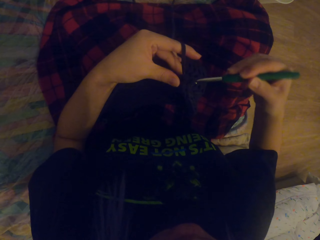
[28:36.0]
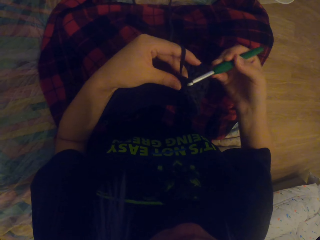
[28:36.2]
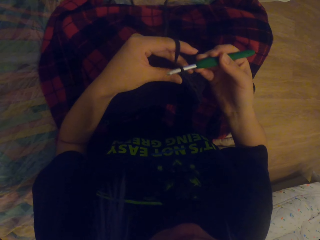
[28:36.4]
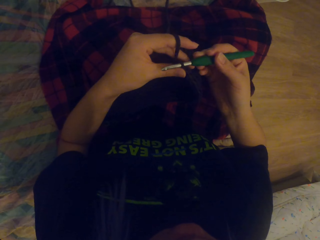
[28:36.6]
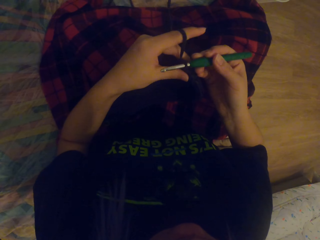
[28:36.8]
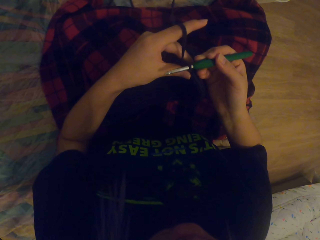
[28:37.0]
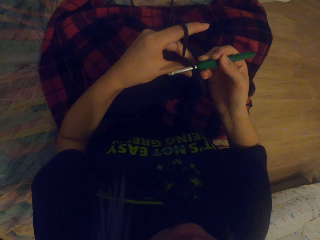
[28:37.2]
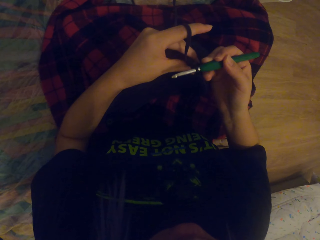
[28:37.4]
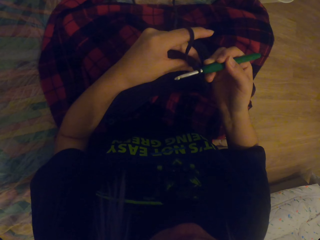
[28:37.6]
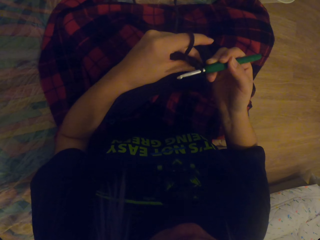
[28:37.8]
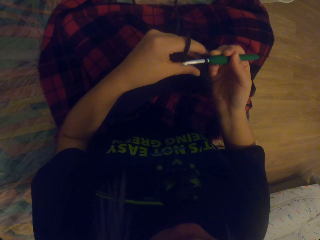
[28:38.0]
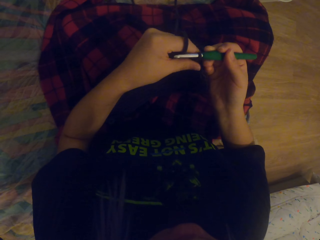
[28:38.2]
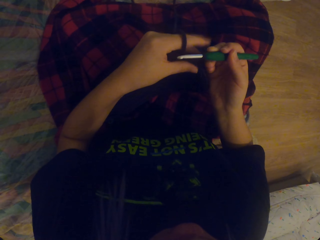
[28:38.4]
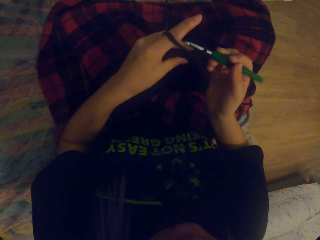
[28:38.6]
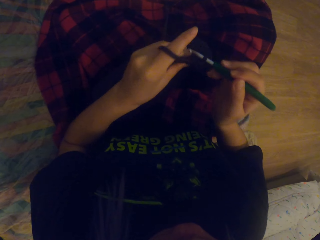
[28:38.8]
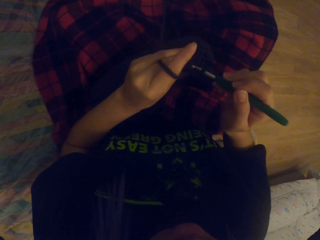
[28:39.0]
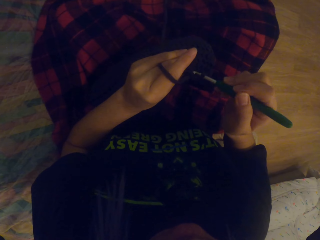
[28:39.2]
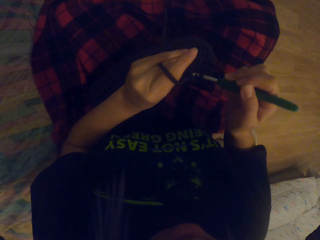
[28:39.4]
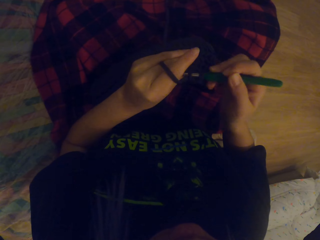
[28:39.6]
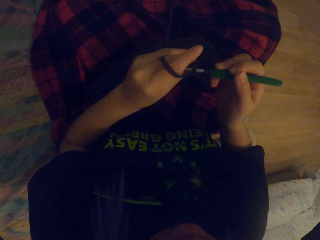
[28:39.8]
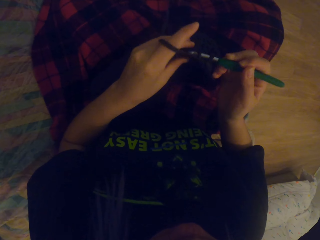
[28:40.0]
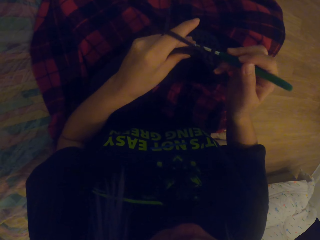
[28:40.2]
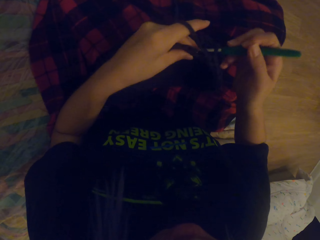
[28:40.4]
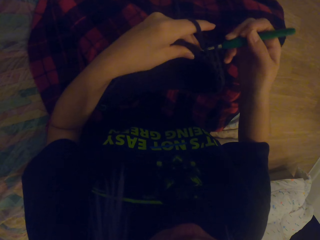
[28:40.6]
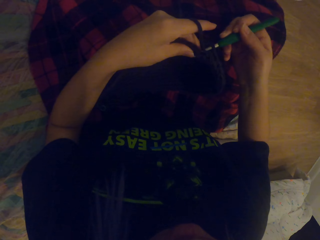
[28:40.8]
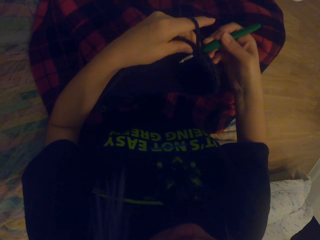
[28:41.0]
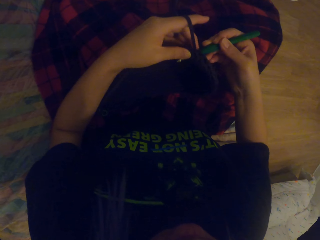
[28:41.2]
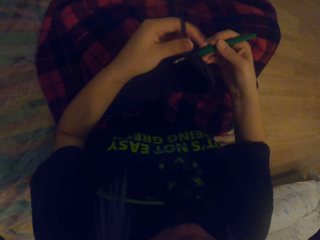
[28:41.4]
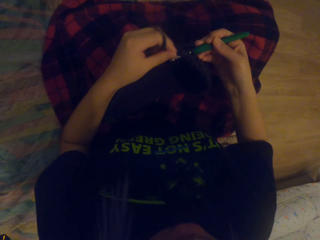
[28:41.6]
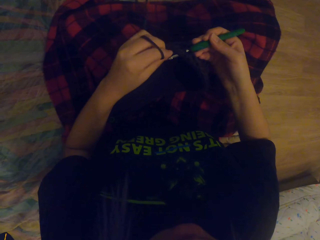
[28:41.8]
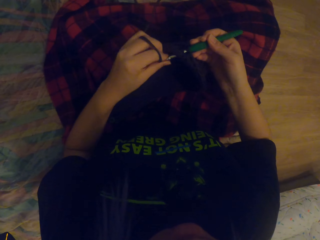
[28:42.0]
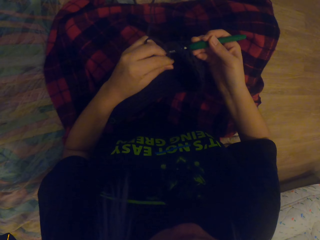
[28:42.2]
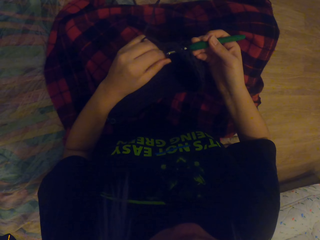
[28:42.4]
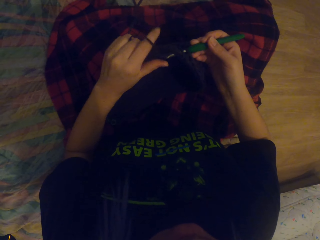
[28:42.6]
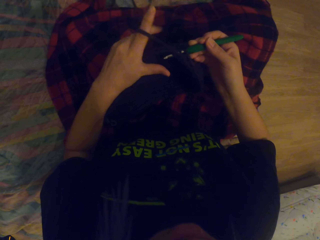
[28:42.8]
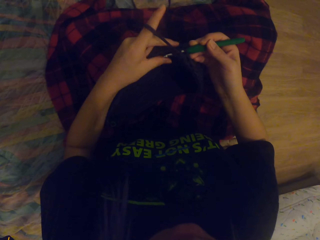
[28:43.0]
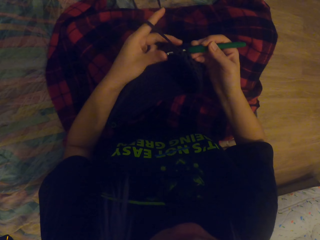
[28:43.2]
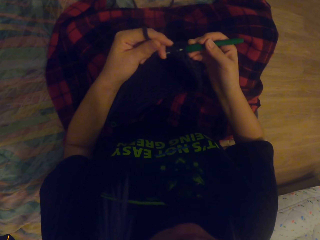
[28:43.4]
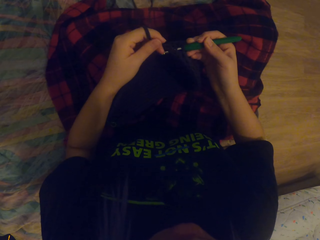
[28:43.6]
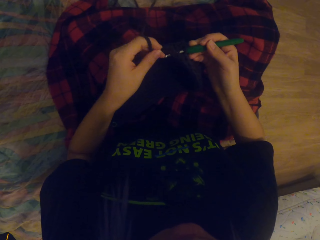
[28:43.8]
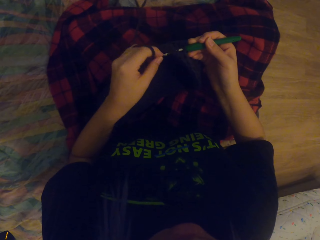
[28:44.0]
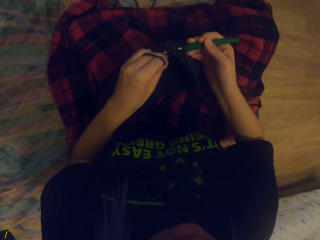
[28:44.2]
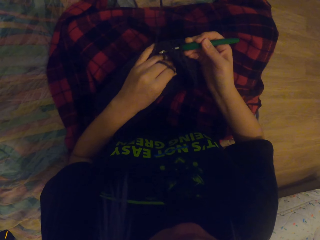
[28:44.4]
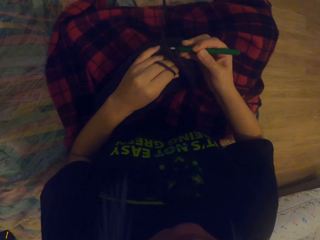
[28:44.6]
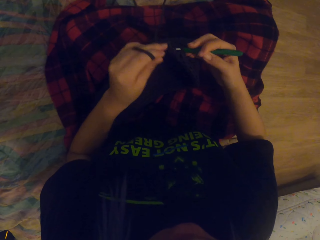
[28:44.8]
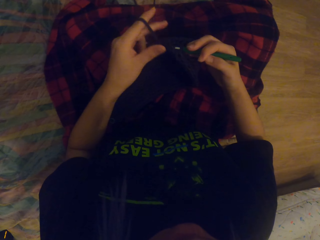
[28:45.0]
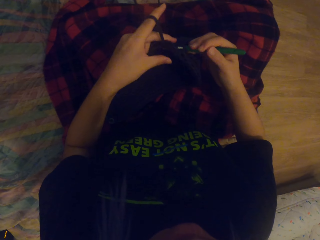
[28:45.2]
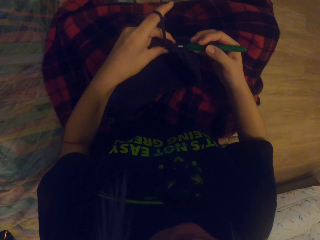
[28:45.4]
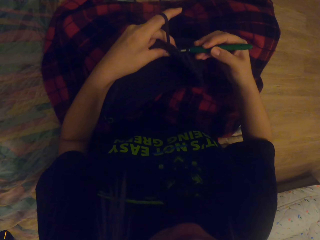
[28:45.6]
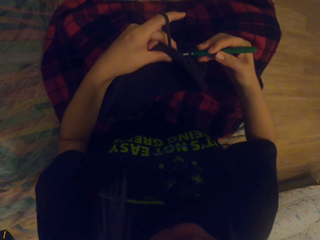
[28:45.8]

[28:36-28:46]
The camera wearer pulls up the thread. They crochet the thread in.

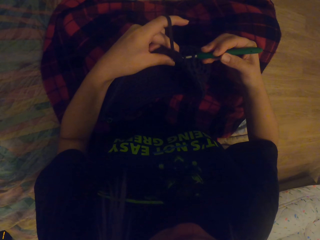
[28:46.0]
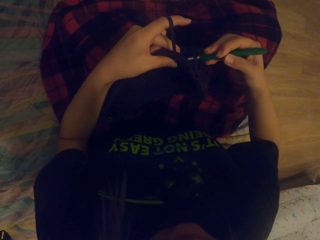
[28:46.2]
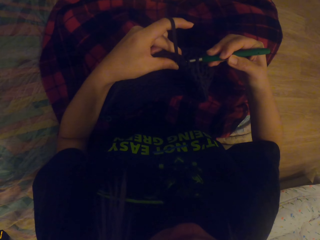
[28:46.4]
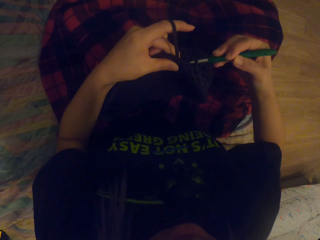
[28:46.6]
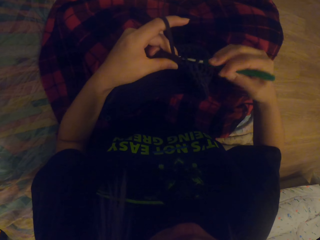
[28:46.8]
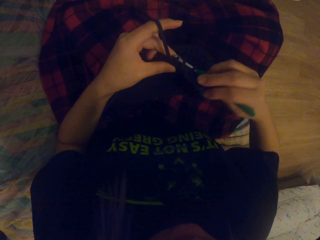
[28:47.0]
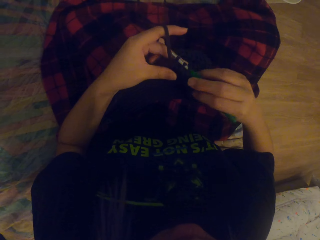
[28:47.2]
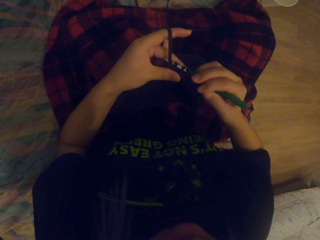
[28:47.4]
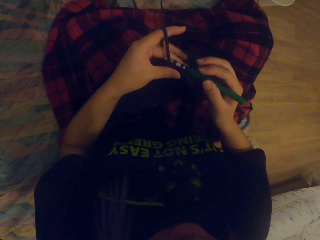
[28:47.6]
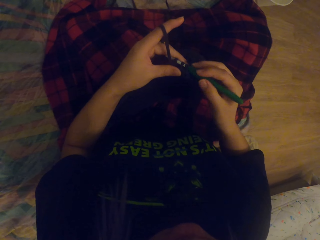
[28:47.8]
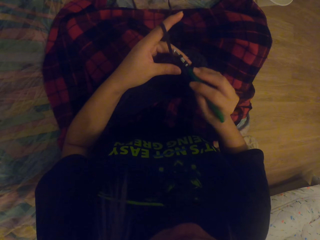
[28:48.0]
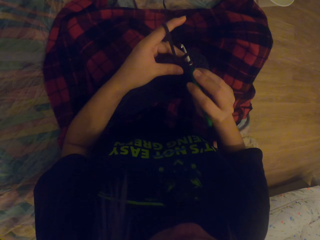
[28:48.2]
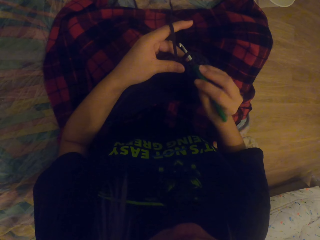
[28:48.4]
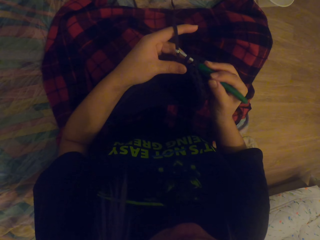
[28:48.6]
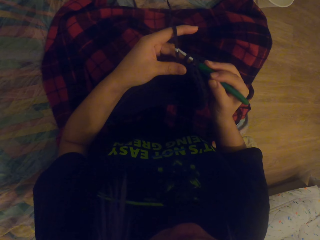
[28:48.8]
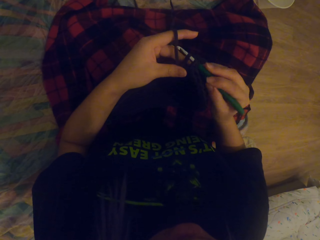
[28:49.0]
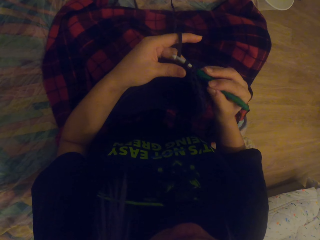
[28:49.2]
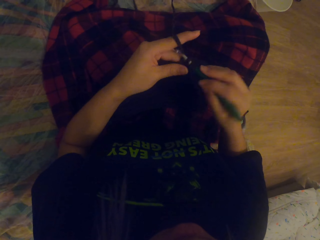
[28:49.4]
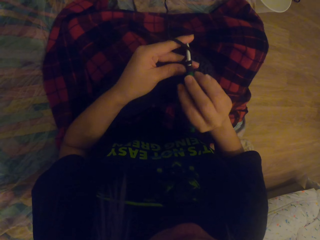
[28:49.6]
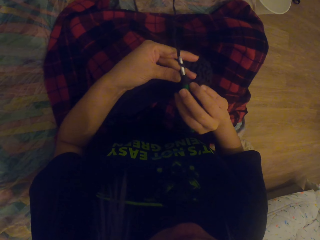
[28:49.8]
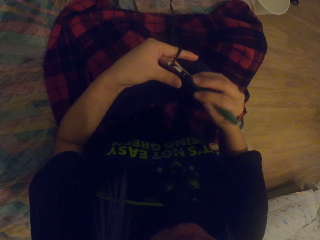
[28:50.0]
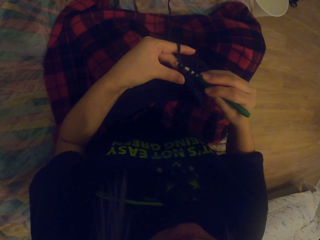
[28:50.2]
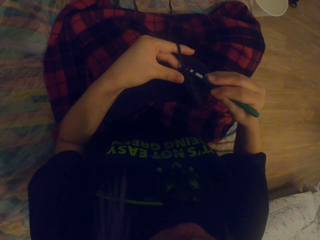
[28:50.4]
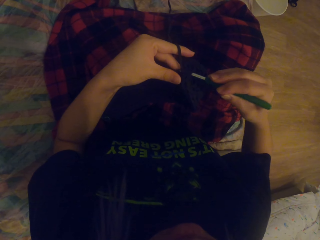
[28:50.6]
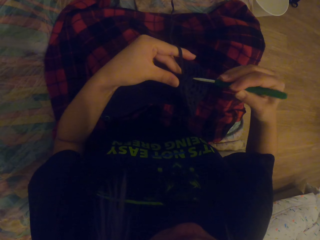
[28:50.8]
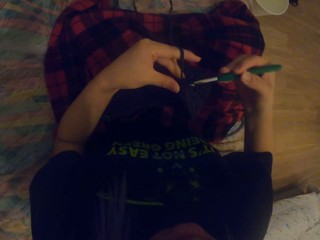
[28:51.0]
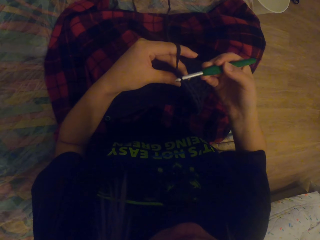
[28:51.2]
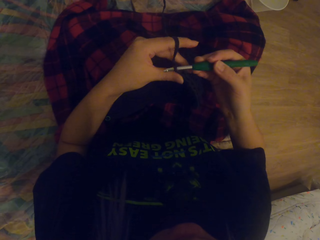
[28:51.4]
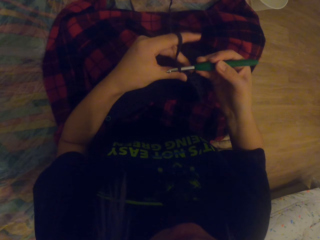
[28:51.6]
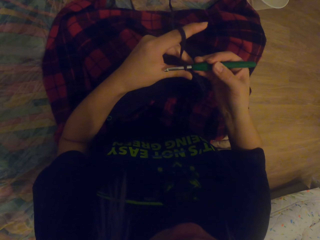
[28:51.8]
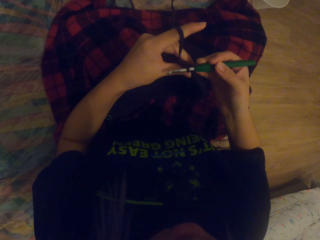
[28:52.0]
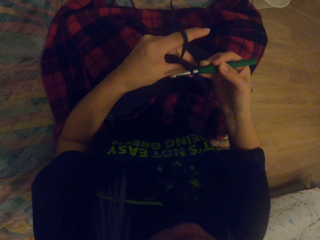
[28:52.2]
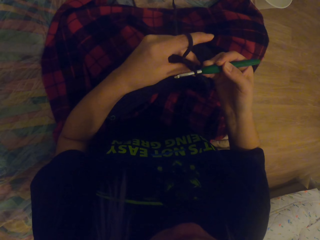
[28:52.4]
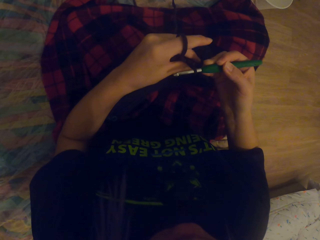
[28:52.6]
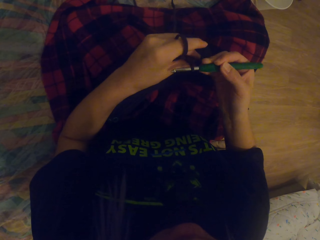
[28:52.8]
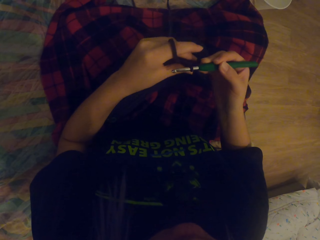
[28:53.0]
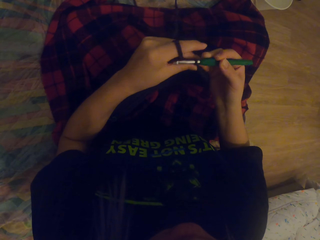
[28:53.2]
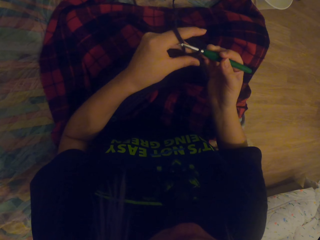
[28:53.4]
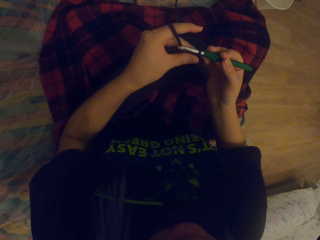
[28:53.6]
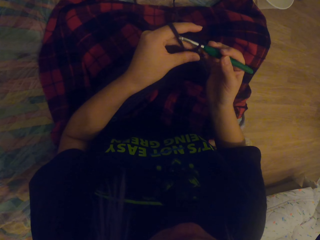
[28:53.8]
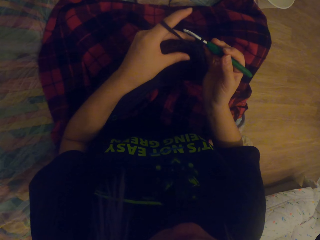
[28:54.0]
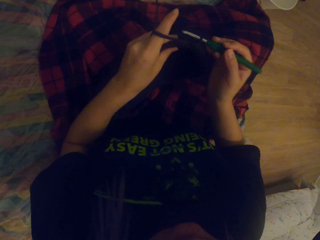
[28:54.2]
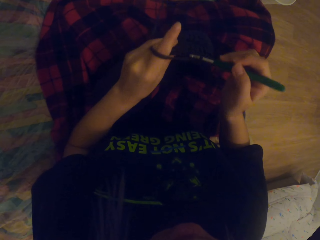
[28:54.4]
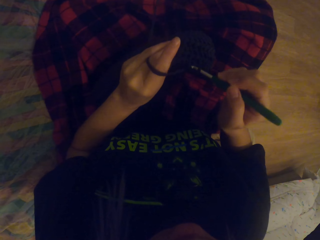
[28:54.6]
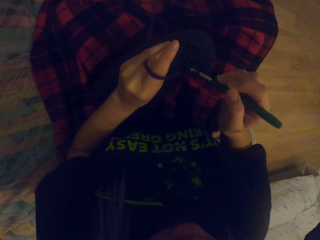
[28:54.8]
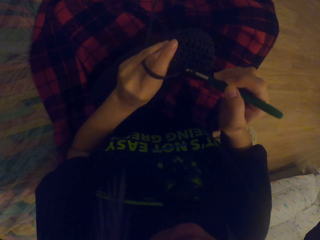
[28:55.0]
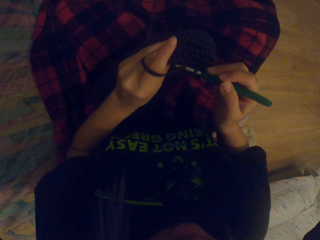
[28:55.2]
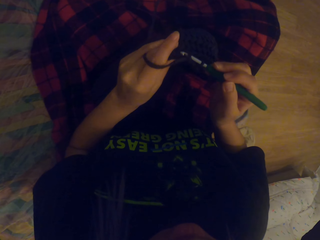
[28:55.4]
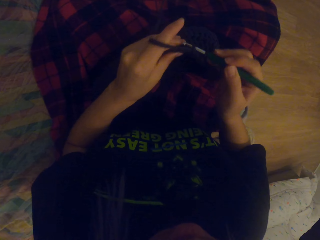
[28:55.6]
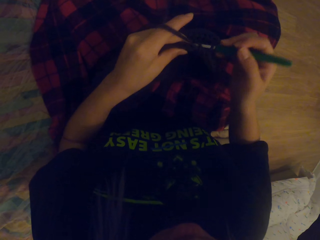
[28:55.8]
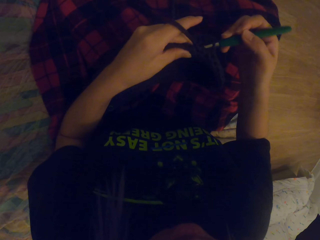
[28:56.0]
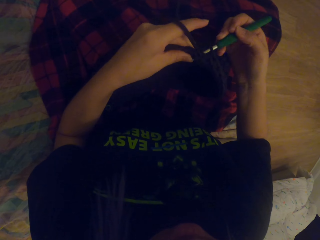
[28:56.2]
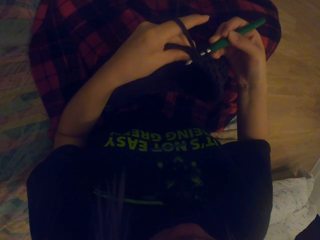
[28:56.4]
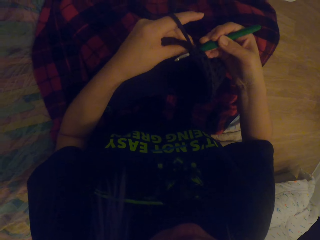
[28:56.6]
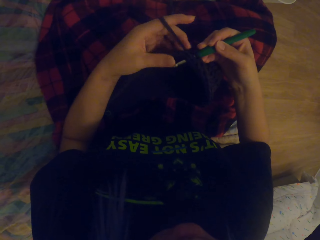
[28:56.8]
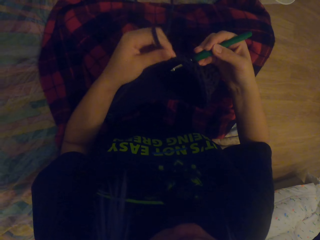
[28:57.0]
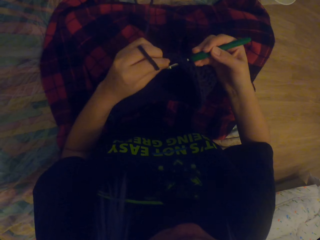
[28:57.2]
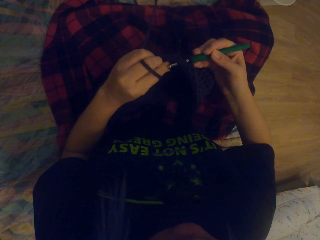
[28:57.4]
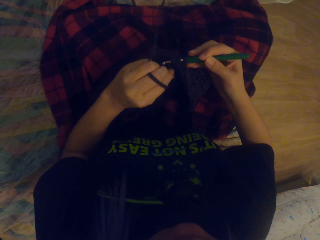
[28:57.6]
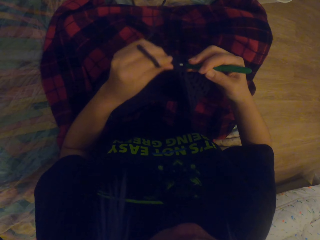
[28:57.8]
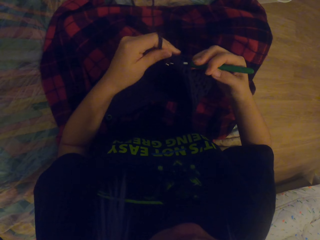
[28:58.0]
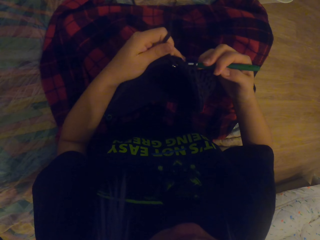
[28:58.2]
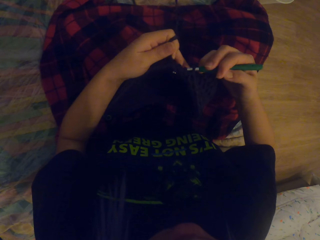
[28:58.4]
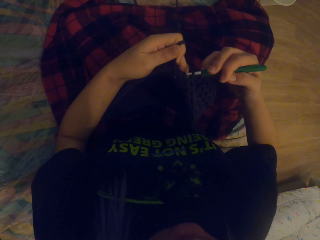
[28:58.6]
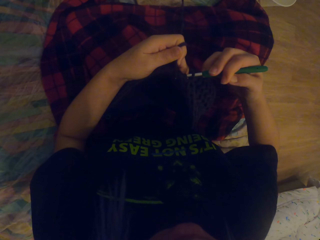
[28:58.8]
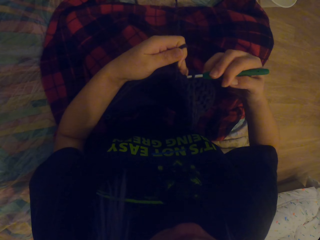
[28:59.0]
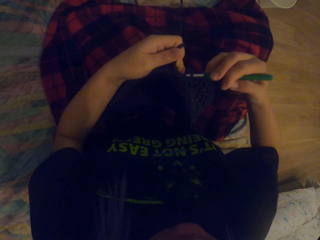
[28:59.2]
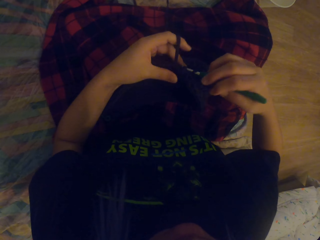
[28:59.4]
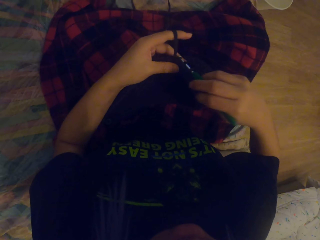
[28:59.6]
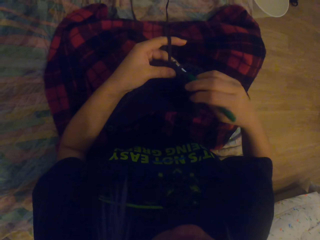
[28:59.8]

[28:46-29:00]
The camera wearer crochets the thread out. They pull up the thread. They crochet the thread in. They fold a string on the crochet hook.
